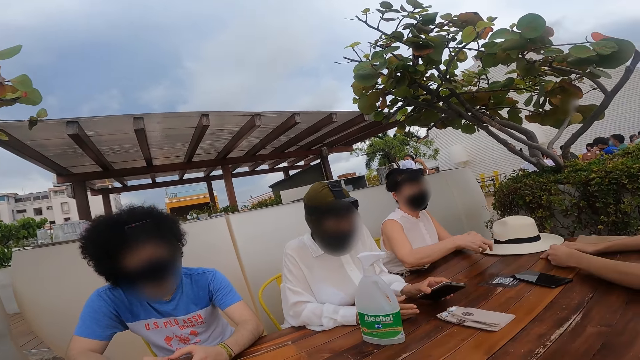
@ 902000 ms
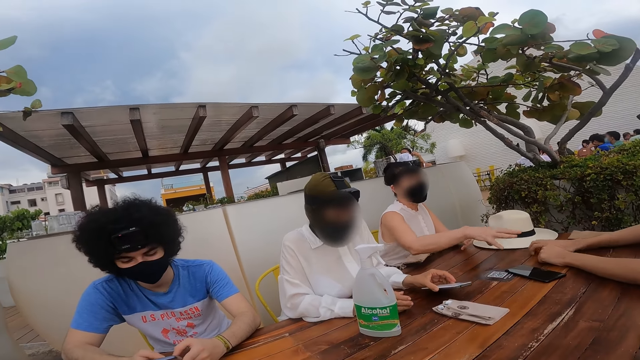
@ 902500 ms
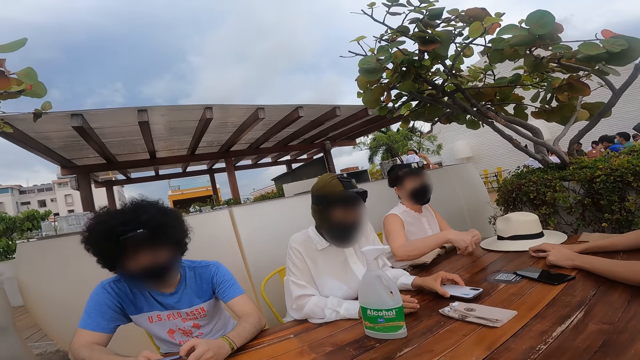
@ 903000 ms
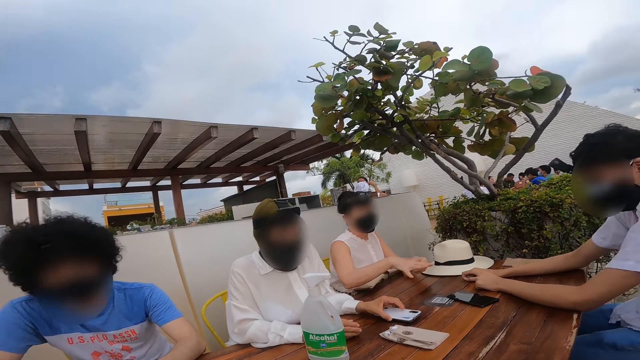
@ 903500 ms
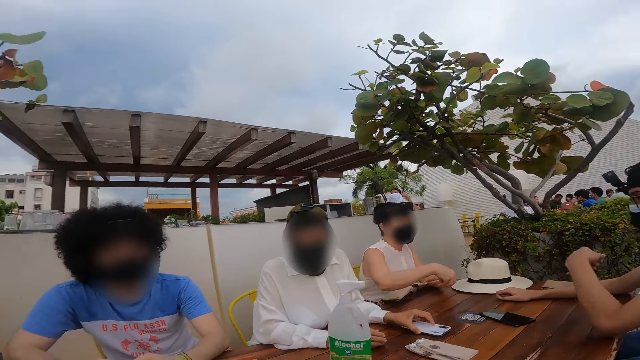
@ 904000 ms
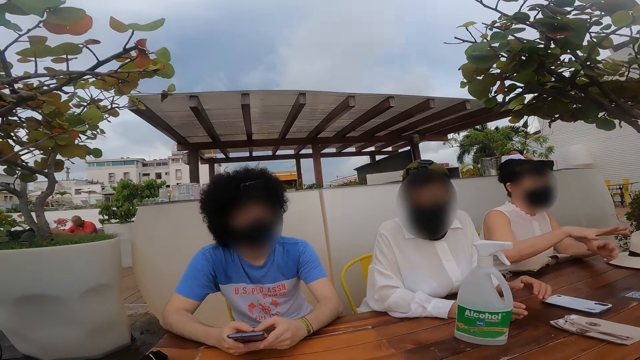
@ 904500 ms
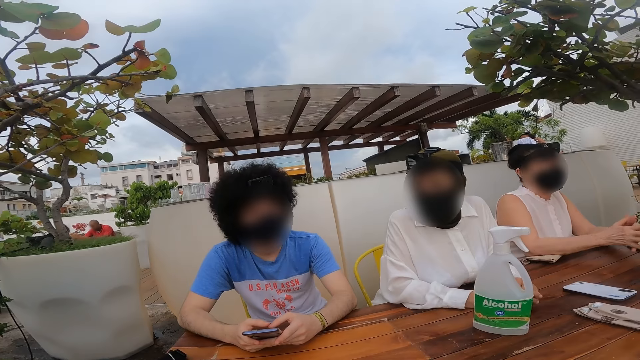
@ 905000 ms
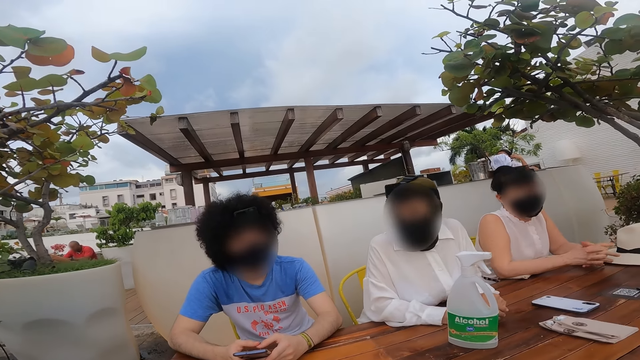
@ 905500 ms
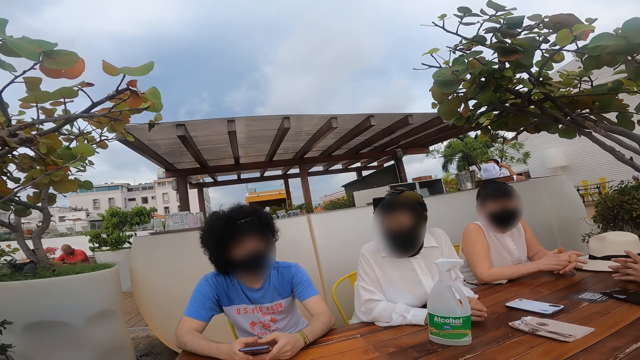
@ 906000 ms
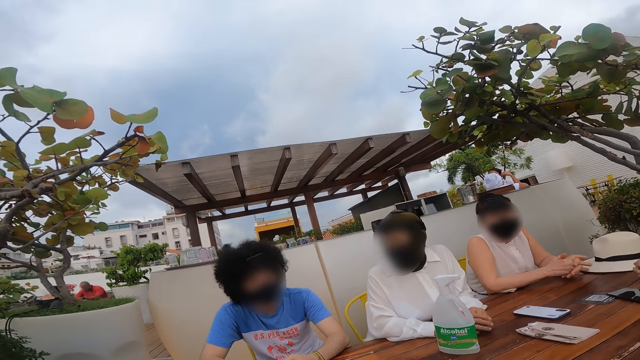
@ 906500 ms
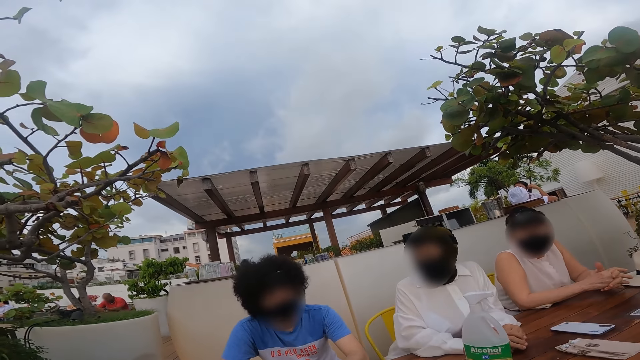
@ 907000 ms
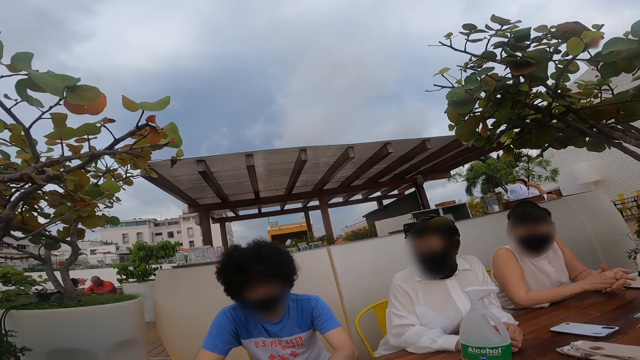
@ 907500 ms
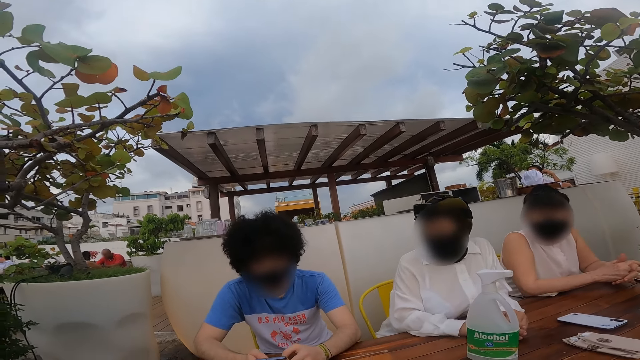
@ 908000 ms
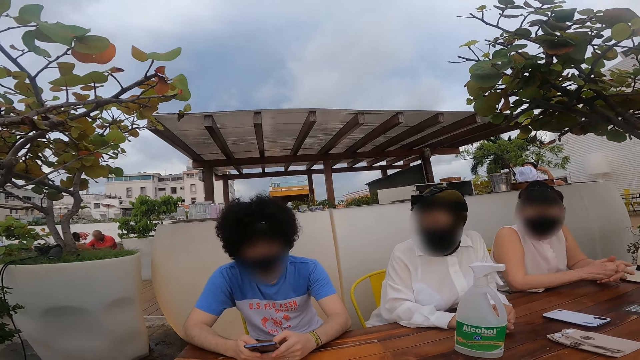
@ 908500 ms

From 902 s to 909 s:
The camera wearer looks around a restaurant. They interact with a man. They look around the restaurant.

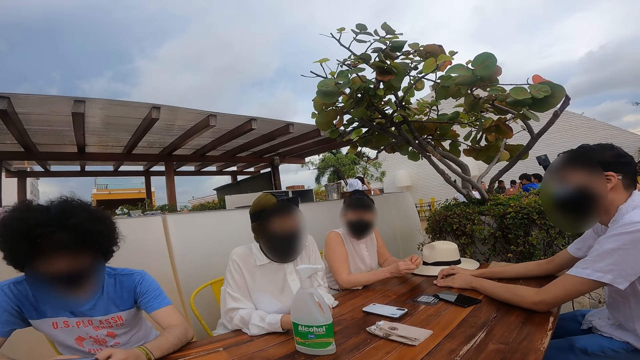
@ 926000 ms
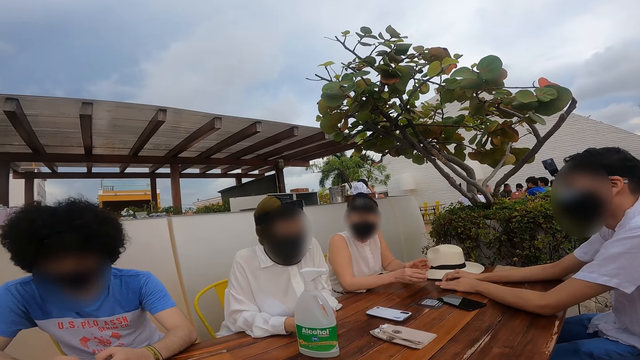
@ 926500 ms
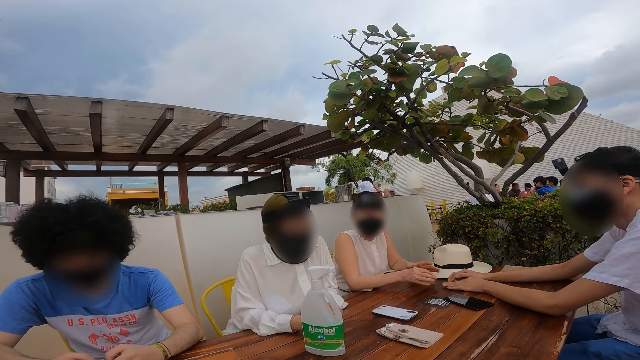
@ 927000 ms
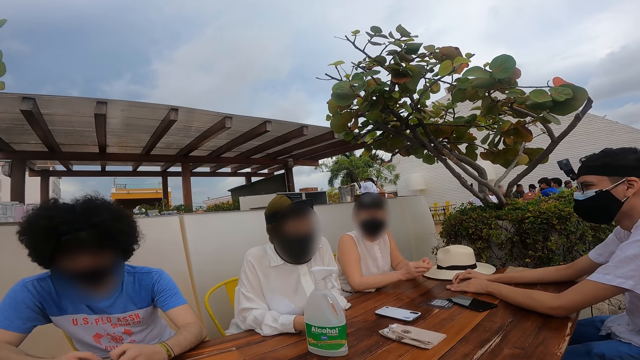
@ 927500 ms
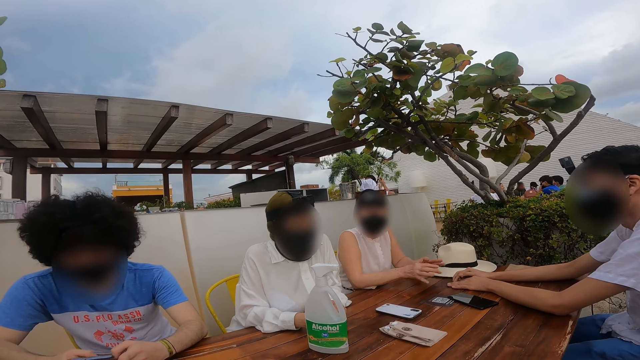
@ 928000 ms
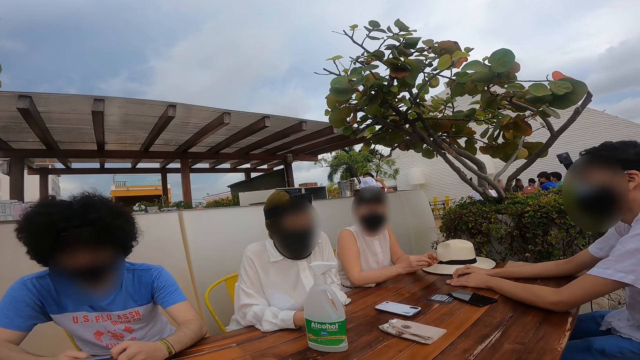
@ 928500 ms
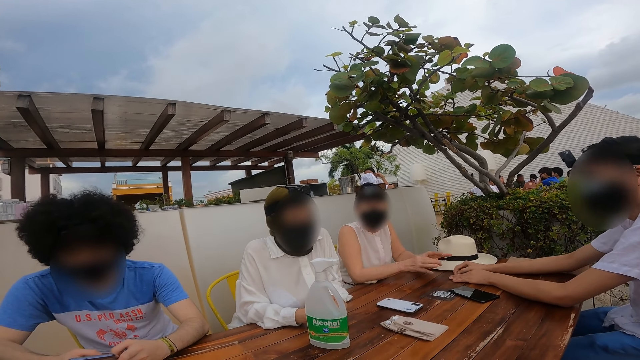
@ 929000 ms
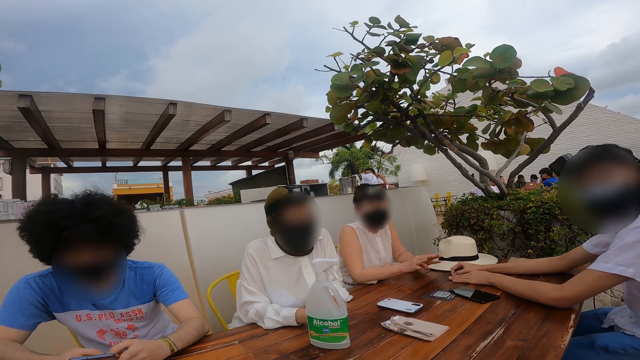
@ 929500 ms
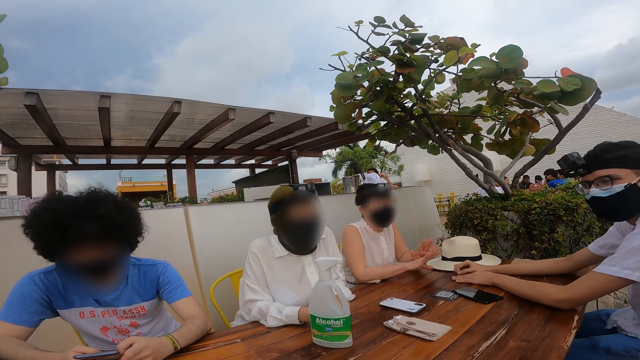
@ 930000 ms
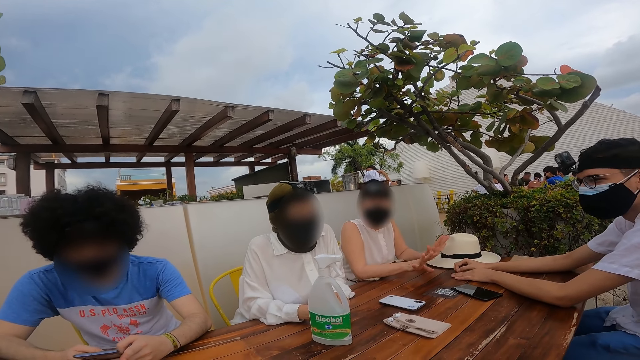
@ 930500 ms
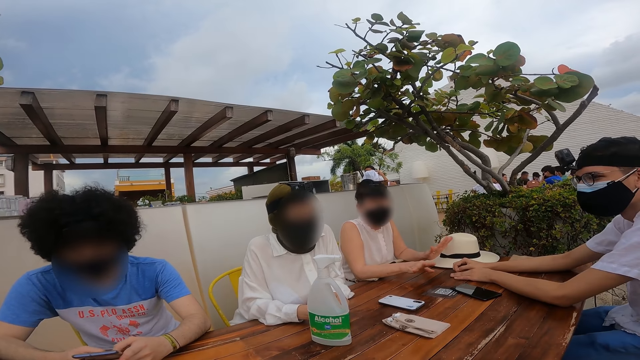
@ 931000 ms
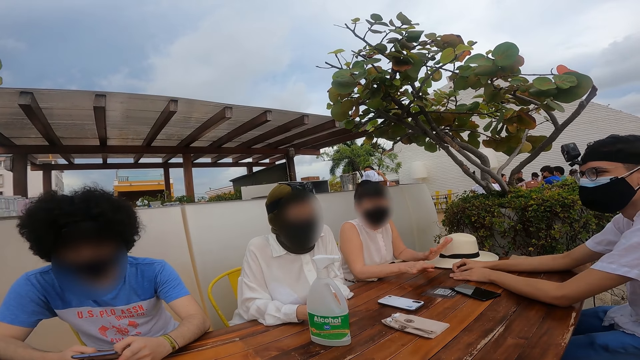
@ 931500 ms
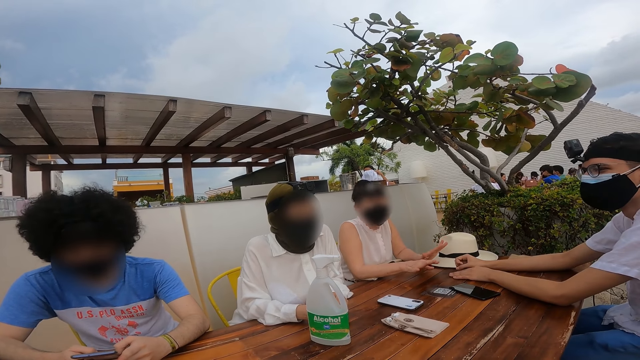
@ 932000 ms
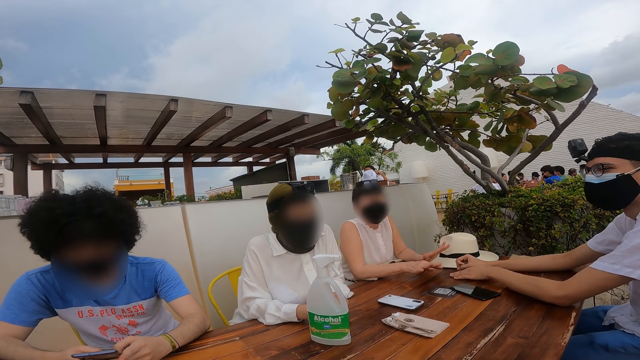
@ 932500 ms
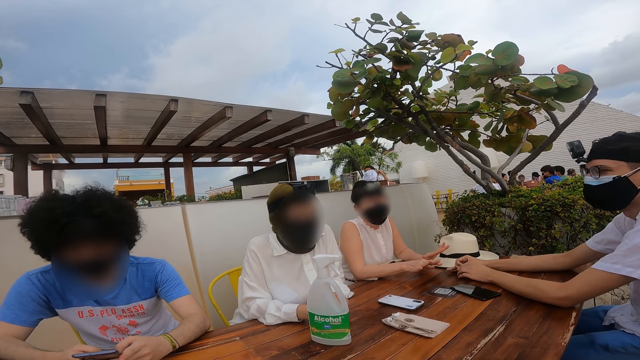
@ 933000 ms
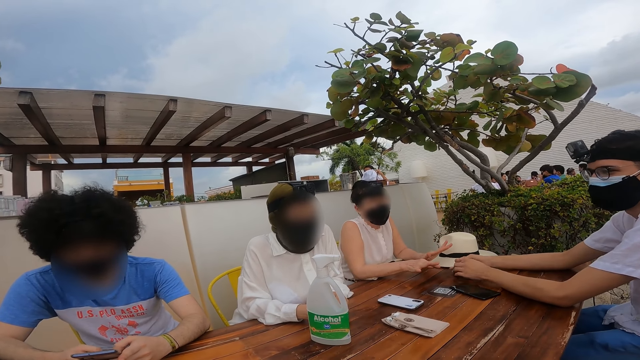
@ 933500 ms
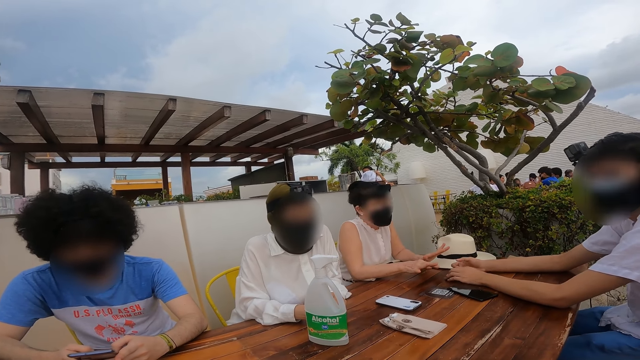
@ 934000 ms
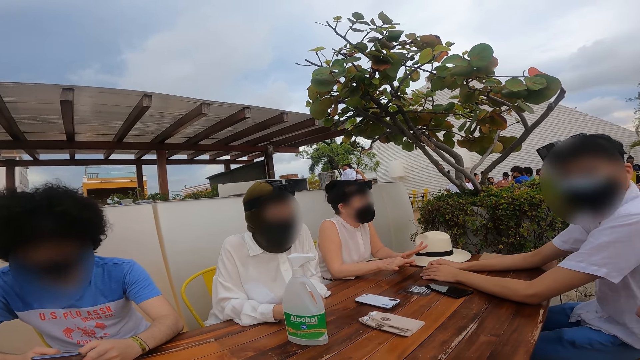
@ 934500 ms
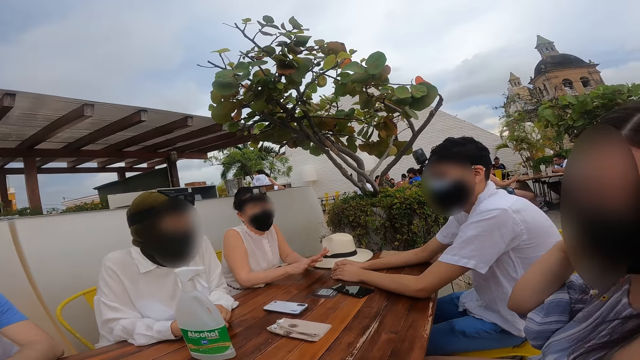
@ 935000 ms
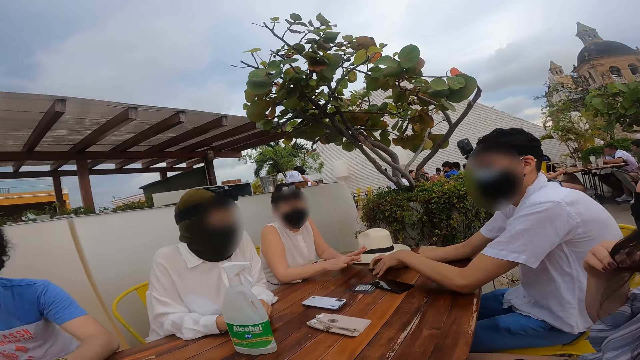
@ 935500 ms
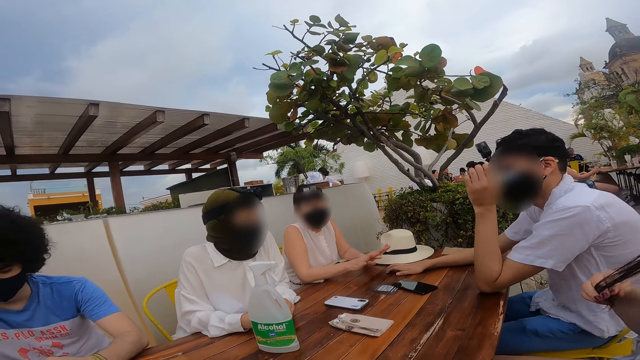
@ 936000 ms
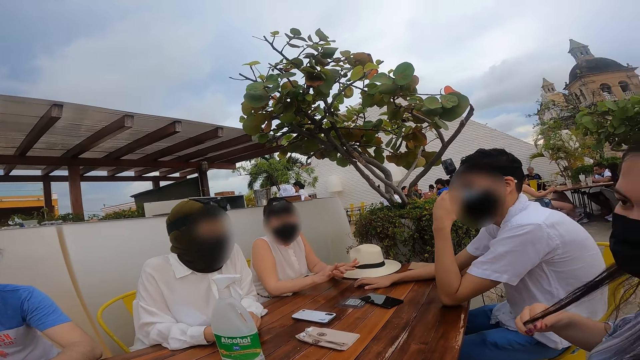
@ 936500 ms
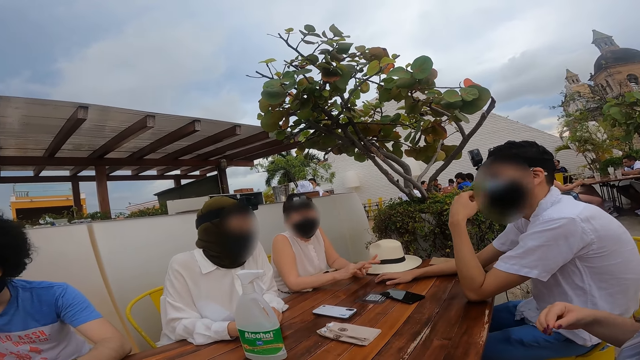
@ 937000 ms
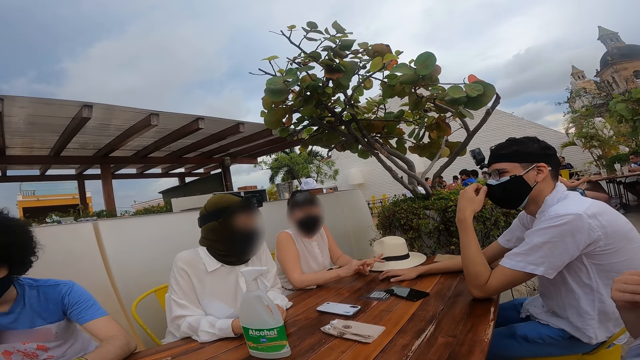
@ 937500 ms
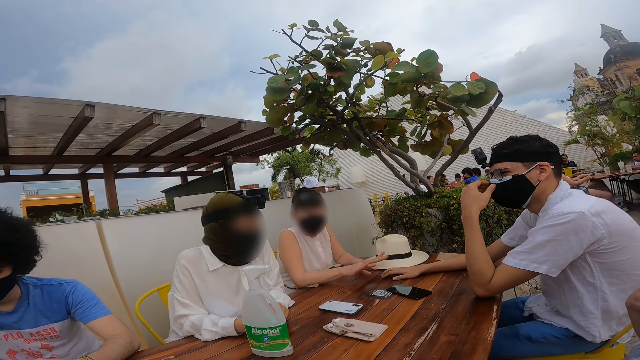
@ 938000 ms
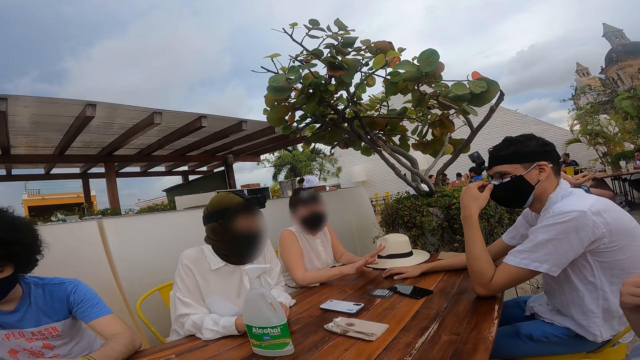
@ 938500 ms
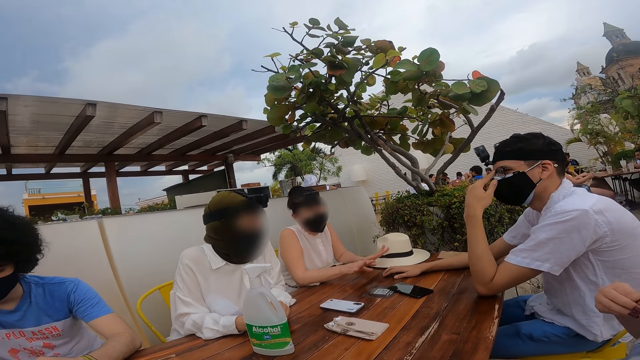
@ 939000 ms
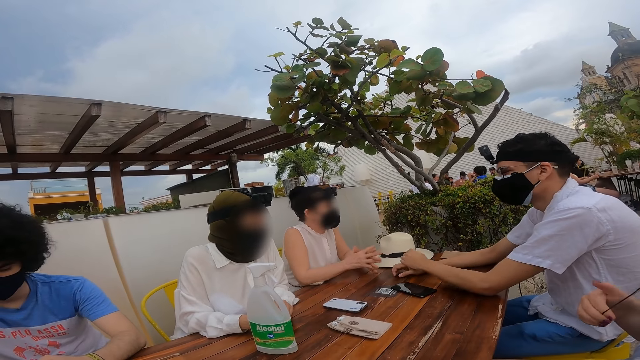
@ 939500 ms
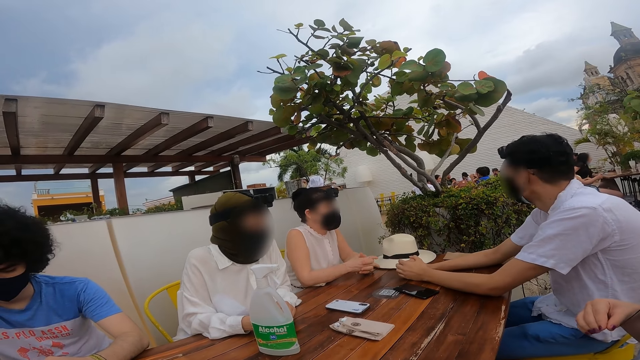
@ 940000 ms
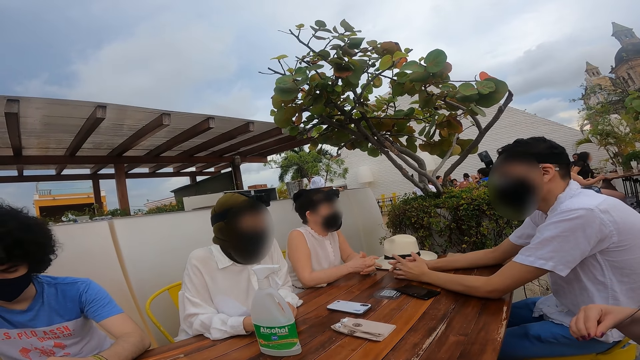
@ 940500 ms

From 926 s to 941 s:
The camera wearer looks around a restaurant. They interact with a man. A lady interacts with the man. The camera wearer looks around the restaurant. Another lady holds her hair. The man adjusts his mask.
